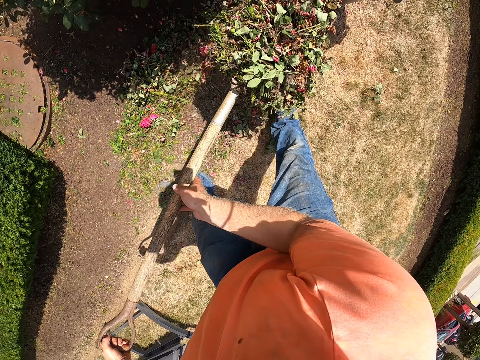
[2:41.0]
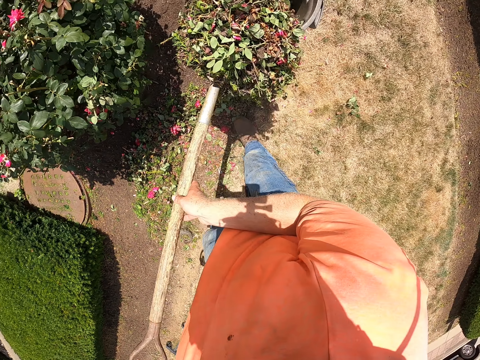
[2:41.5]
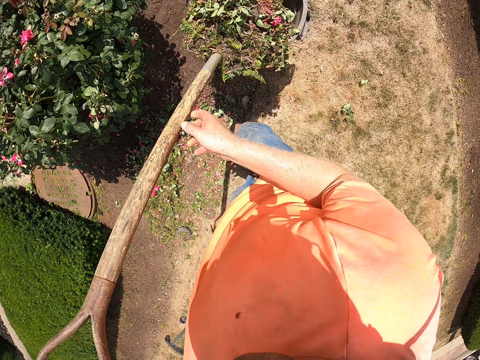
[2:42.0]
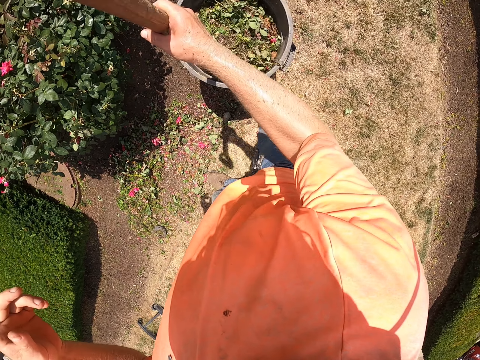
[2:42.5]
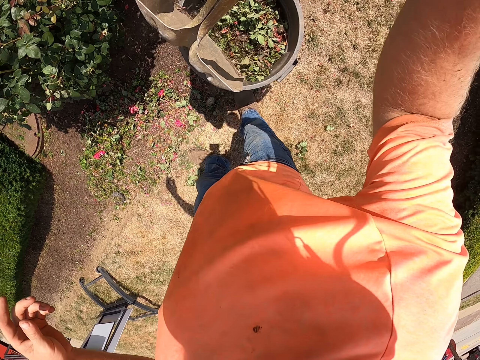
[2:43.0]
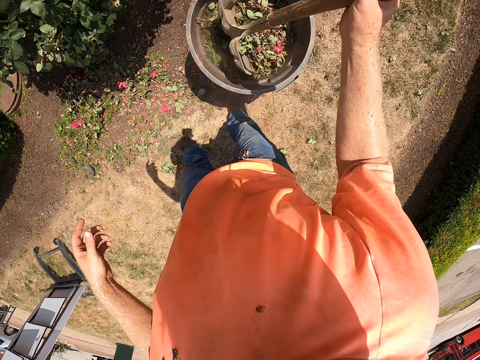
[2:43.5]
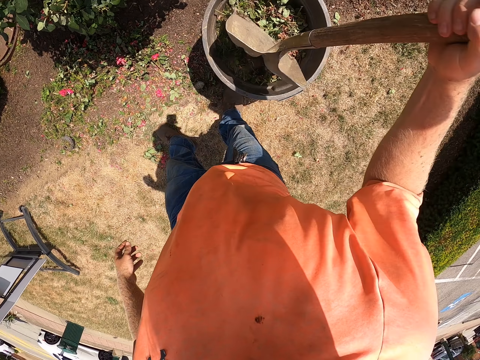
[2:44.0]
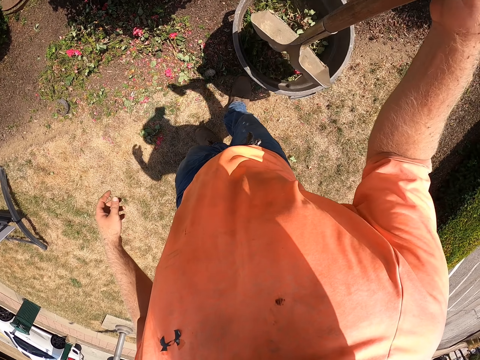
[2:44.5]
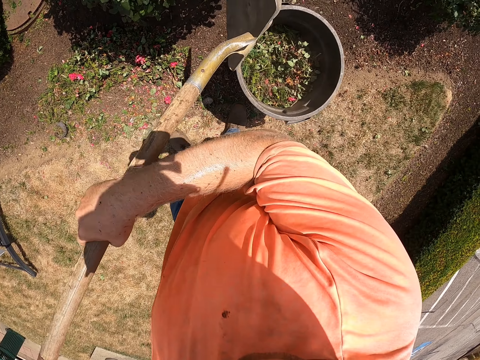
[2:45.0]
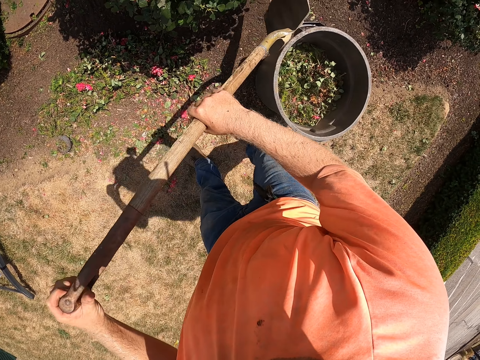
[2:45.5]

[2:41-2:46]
The camera wearer pours the grass from the shovel or spade into the dustbin with both hands. He hits the grass into the dustbin with the shovel with his right hand. He presses the plant waste with the spade.

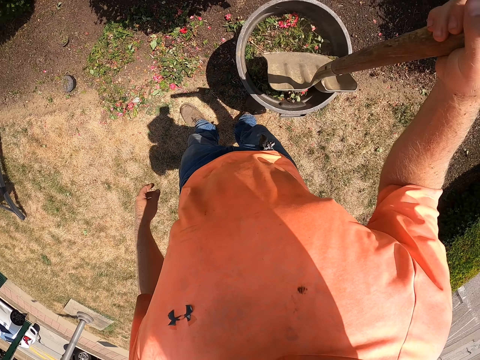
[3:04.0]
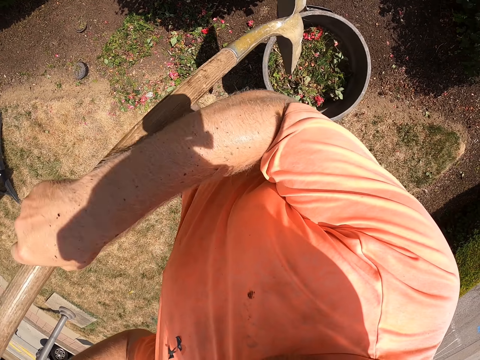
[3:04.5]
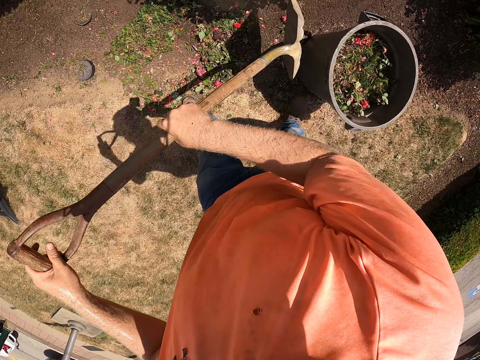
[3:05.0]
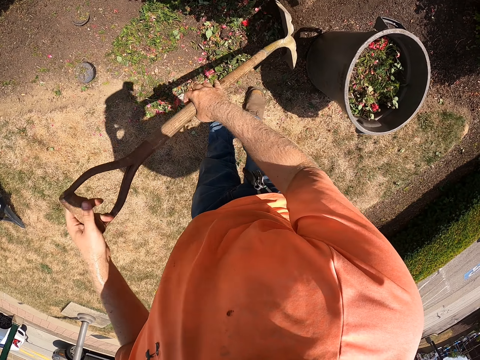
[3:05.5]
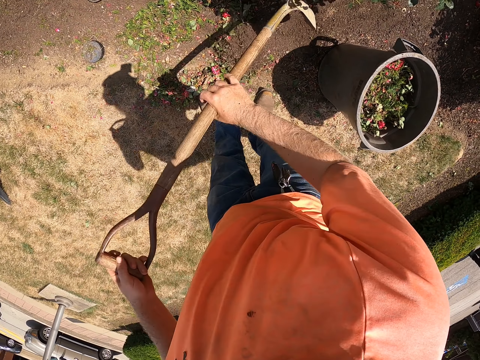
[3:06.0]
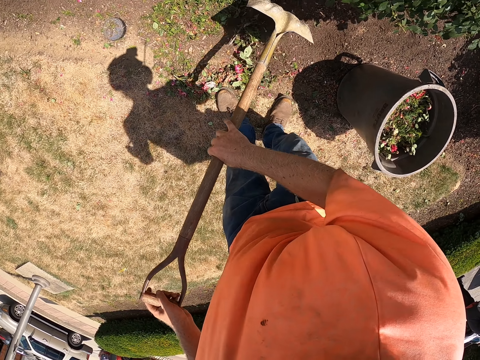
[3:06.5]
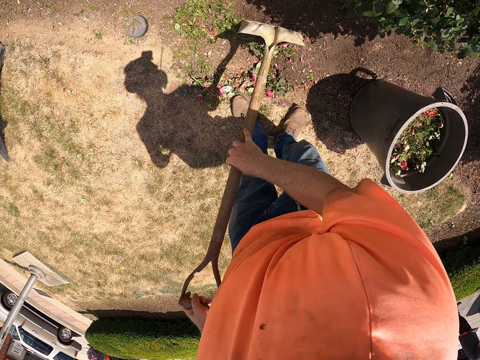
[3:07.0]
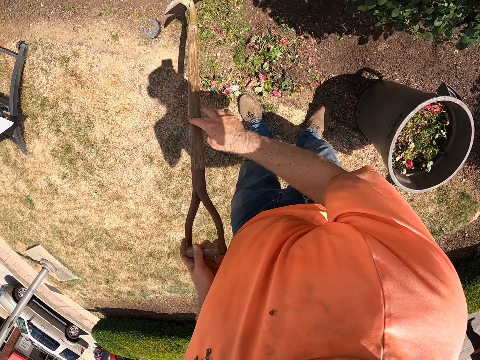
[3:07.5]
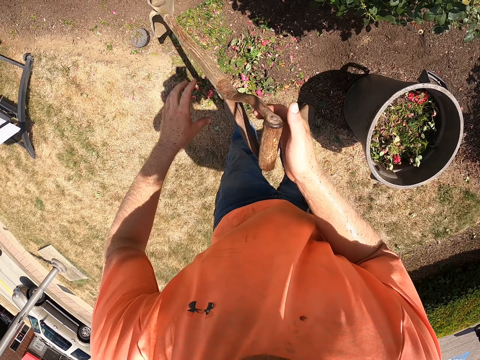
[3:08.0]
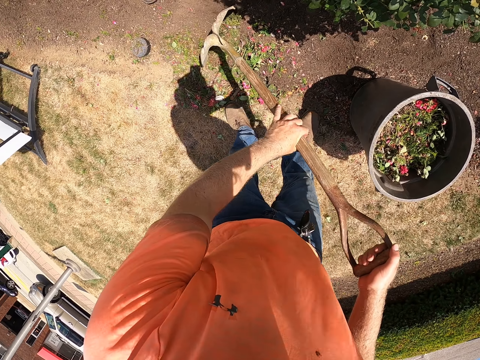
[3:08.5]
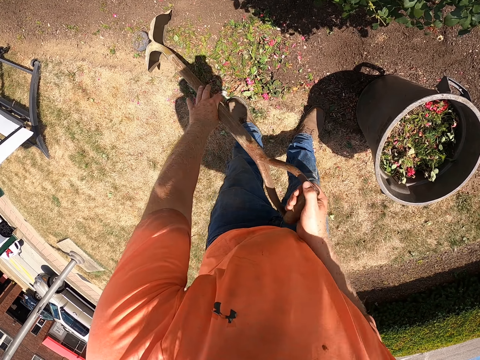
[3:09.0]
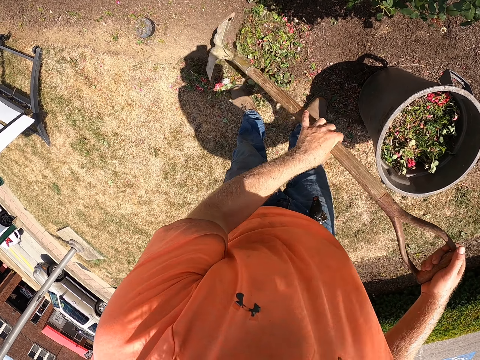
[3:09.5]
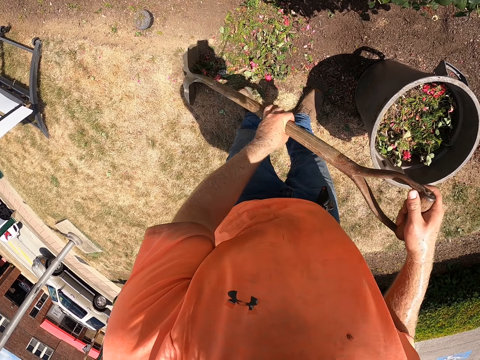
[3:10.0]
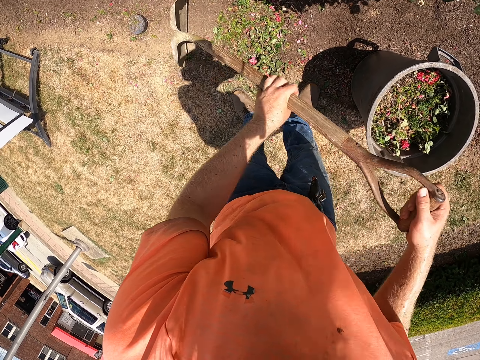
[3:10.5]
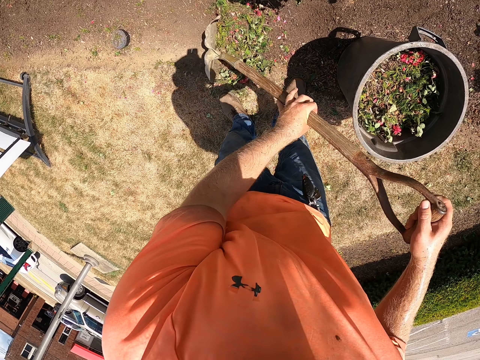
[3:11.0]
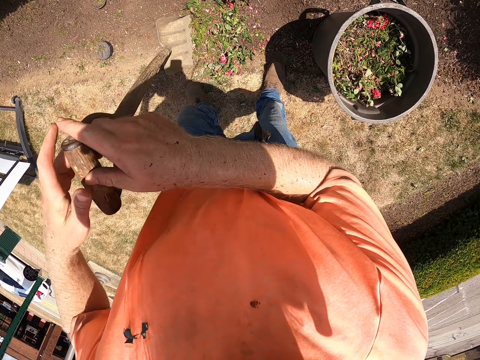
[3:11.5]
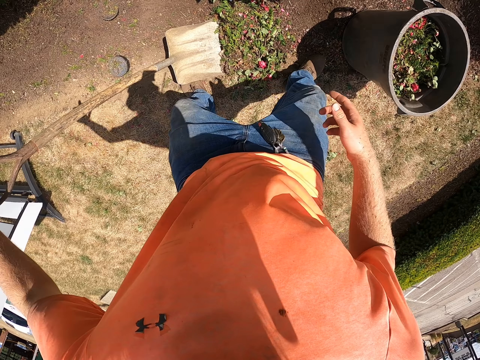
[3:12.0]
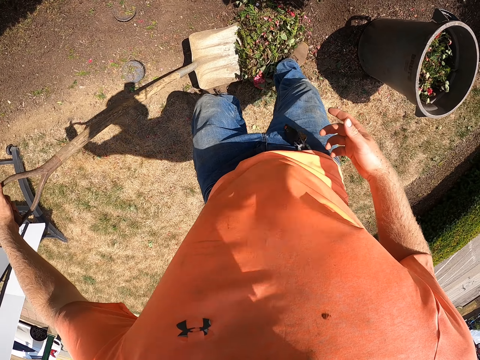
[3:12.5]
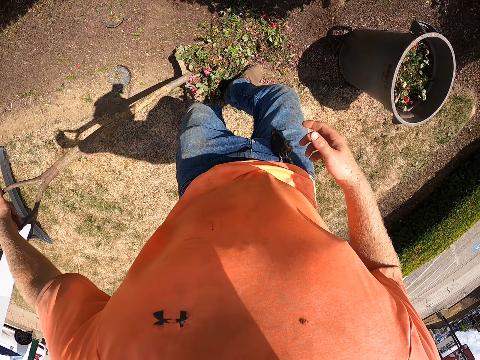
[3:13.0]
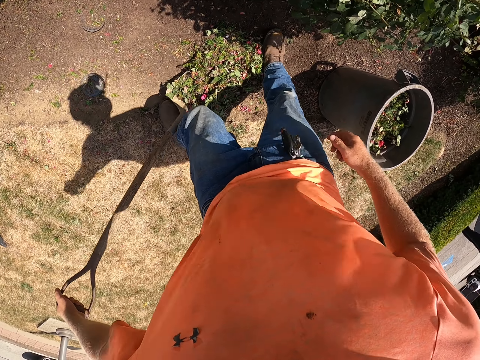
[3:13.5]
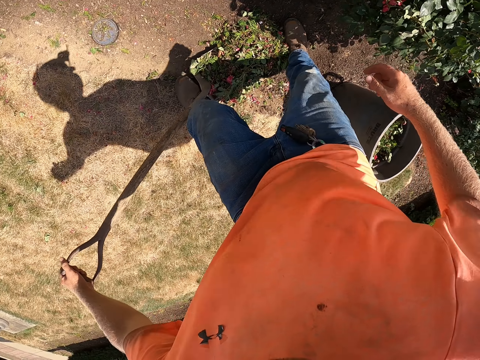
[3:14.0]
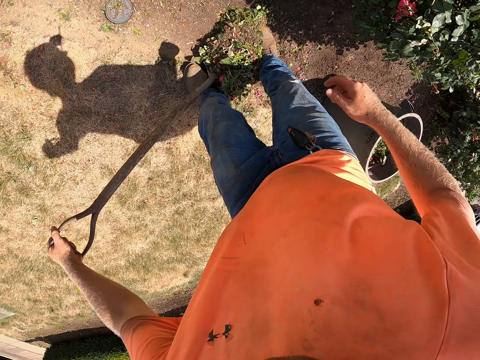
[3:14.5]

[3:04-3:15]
The camera wearer gathers grass on the ground with the shovel with both hands. He drops his right hand from the shovel. He sweeps the grass into the shovel with his right leg.

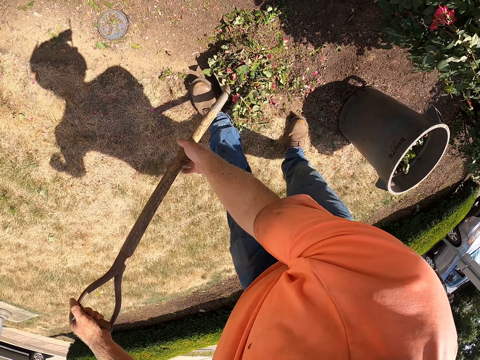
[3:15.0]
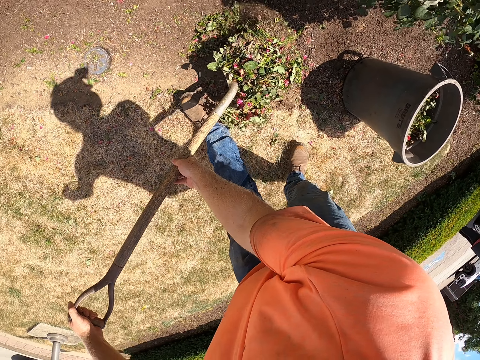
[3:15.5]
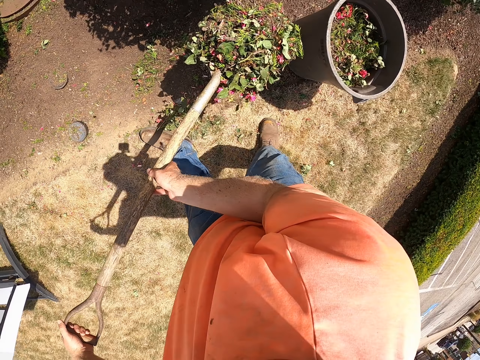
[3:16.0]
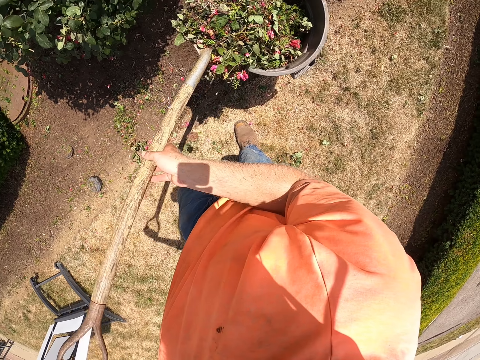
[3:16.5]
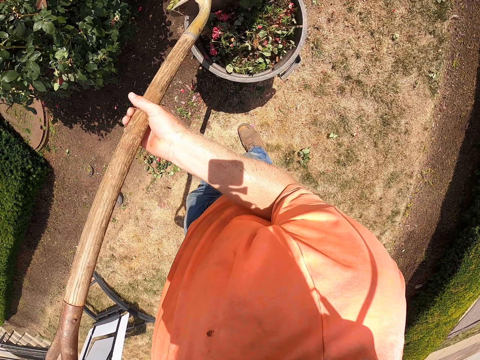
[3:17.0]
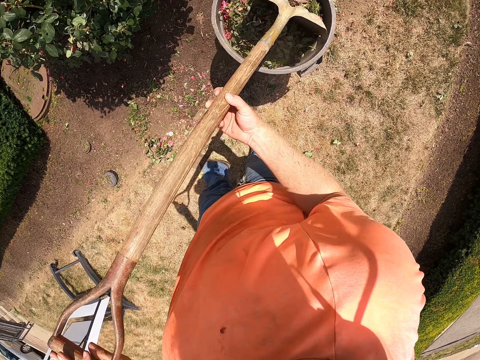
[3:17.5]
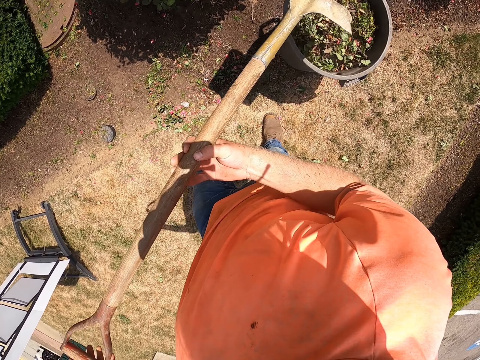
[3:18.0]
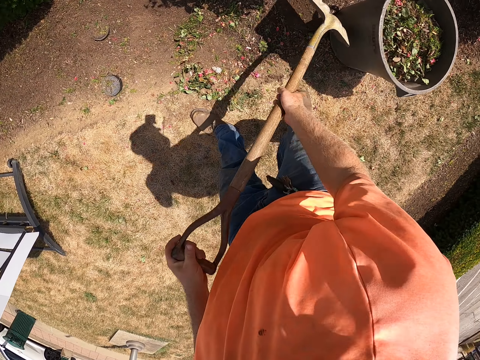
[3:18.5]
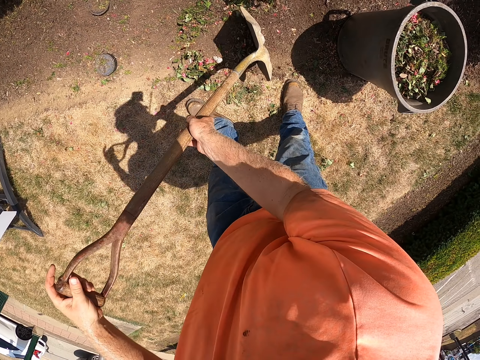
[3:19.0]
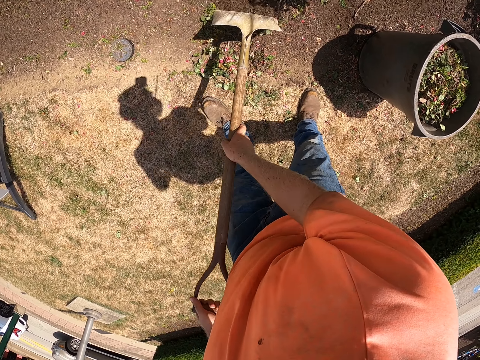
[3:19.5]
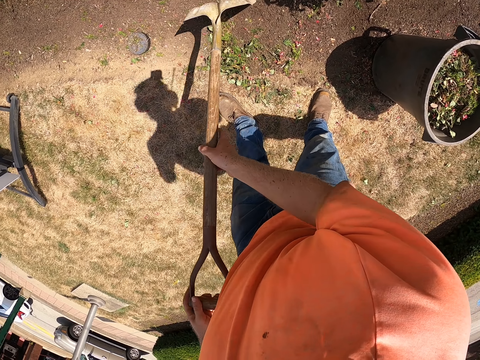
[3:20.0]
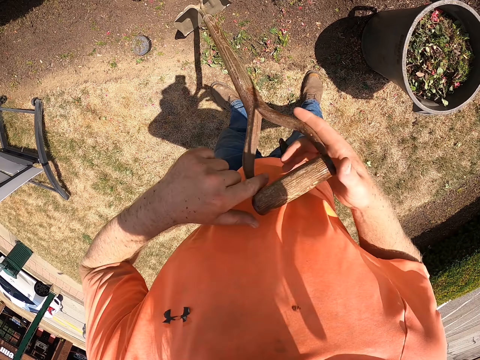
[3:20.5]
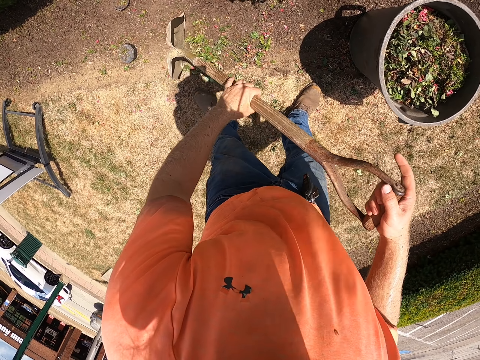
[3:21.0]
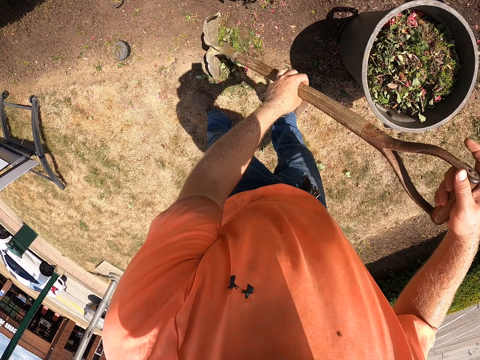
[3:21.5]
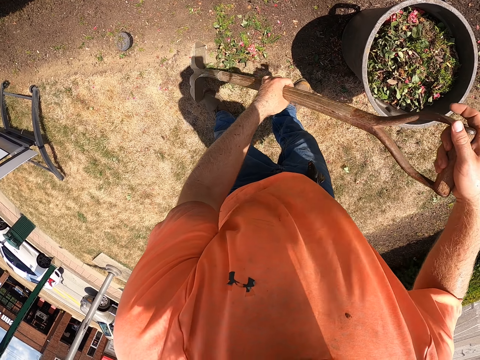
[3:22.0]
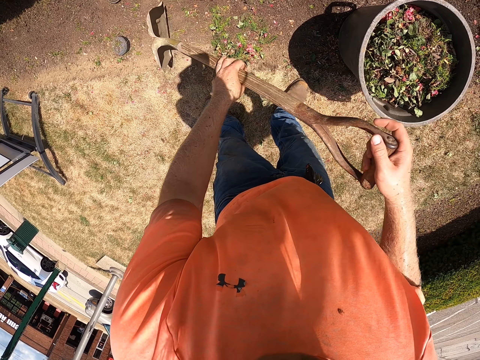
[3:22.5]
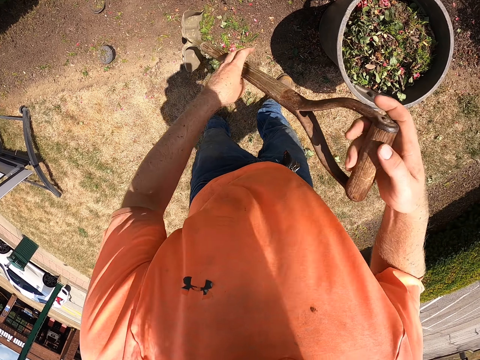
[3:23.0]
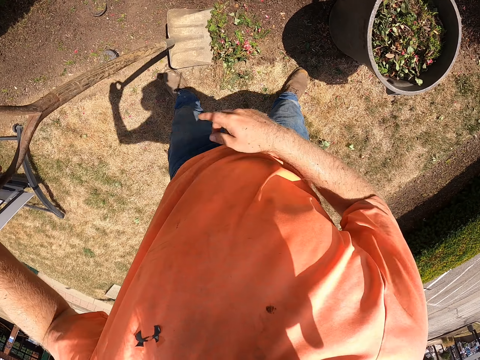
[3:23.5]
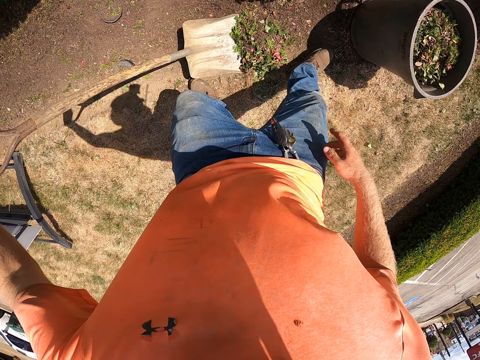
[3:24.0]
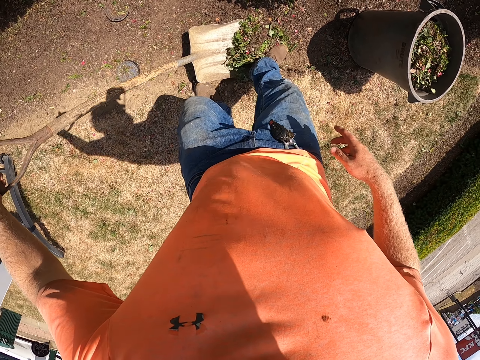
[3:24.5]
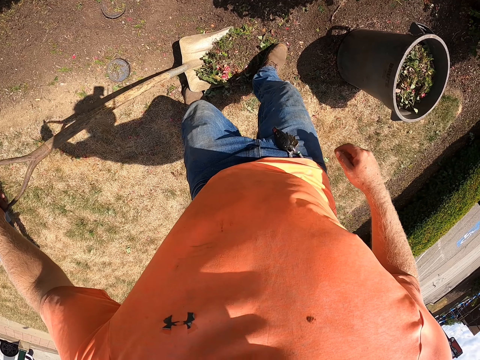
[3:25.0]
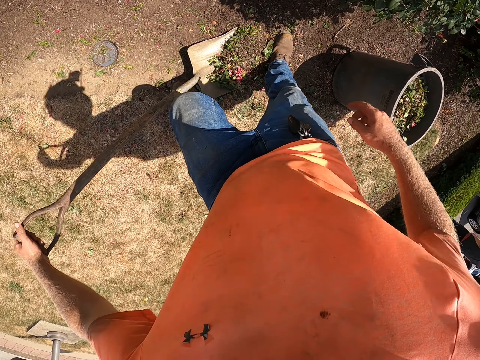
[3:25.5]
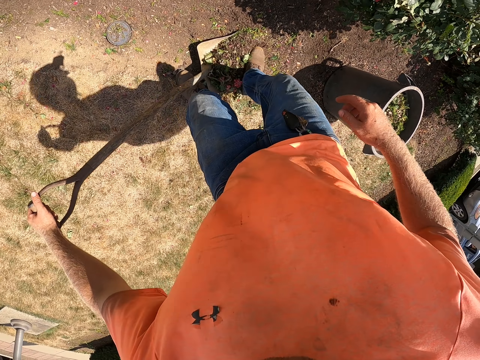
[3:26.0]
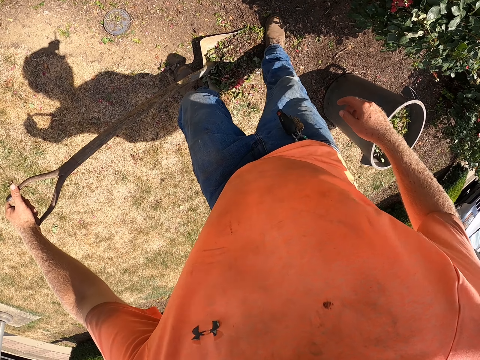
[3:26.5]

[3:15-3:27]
The camera wearer lifts the shovel or spade from the ground with both hands. He pours the grass from the shovel into the dustbin with both hands. He hits the grass into the dustbin with the shovel with his right hand. He presses the plant waste with the spade. He gathers the grass on the ground with the shovel with both hands. He drops his right hand from the shovel. He sweeps the grass into the shovel with his right leg.
